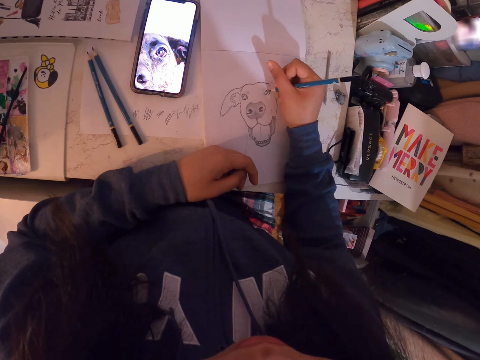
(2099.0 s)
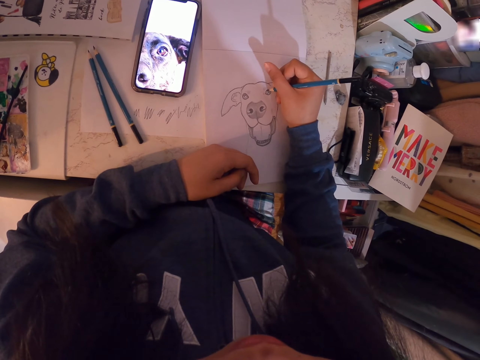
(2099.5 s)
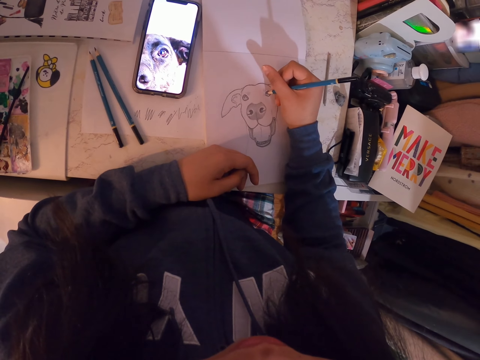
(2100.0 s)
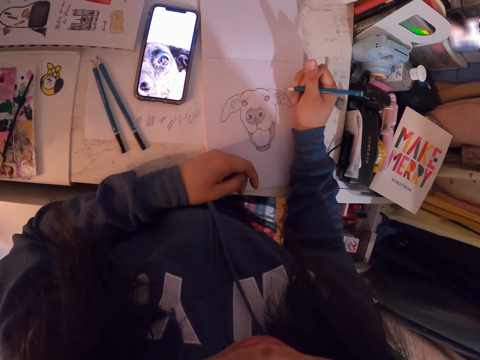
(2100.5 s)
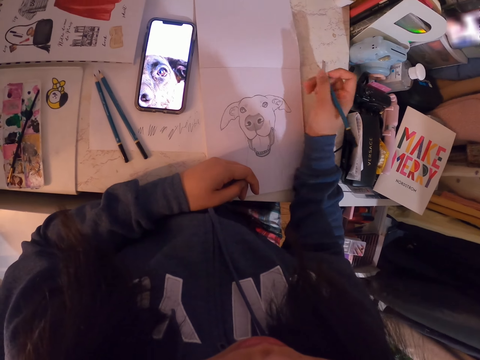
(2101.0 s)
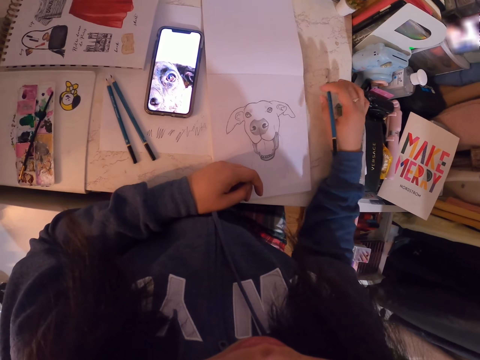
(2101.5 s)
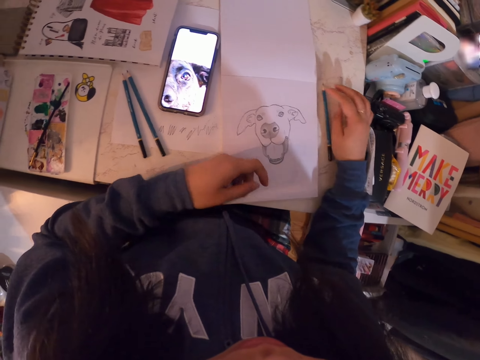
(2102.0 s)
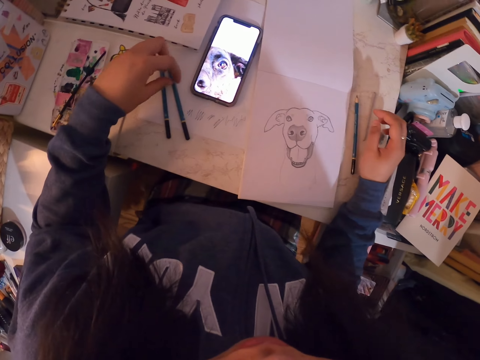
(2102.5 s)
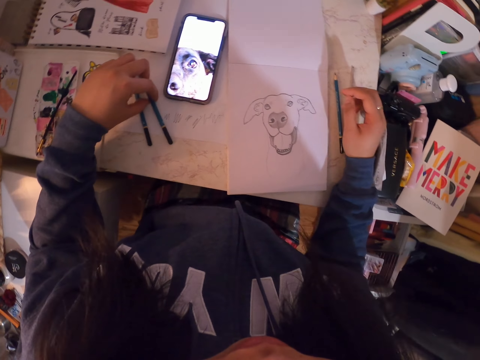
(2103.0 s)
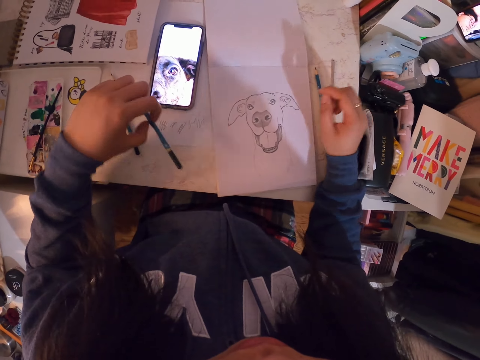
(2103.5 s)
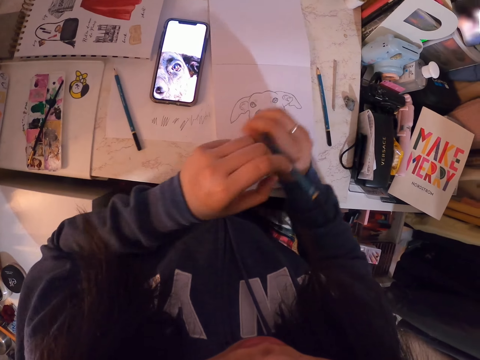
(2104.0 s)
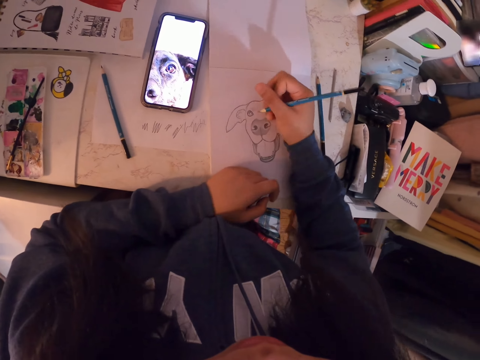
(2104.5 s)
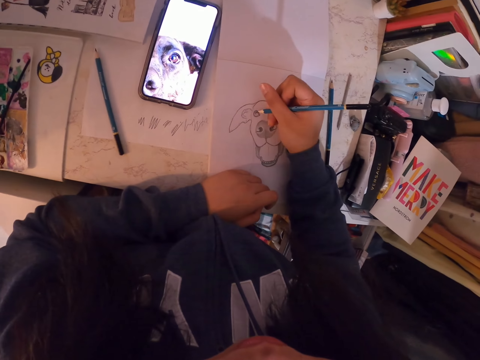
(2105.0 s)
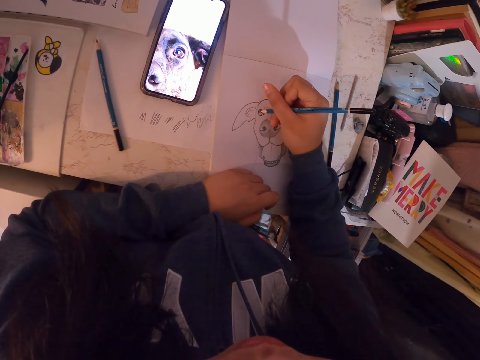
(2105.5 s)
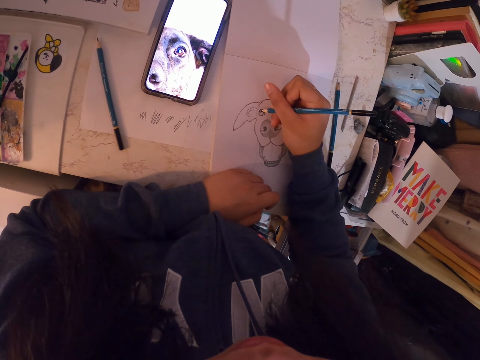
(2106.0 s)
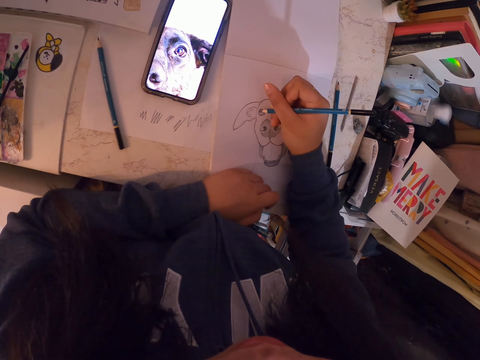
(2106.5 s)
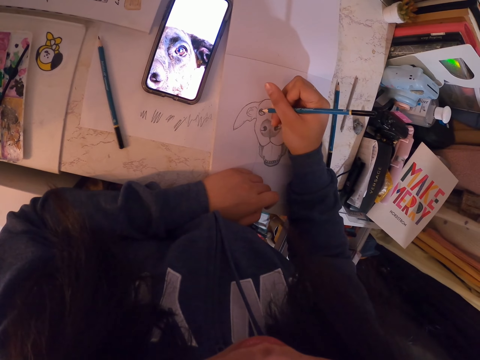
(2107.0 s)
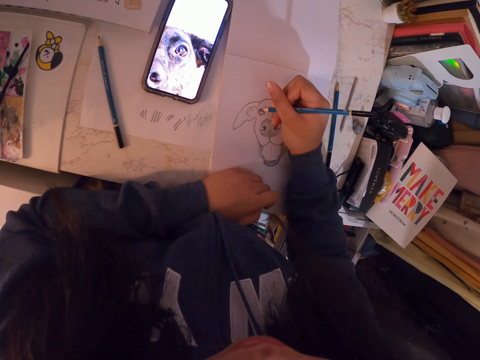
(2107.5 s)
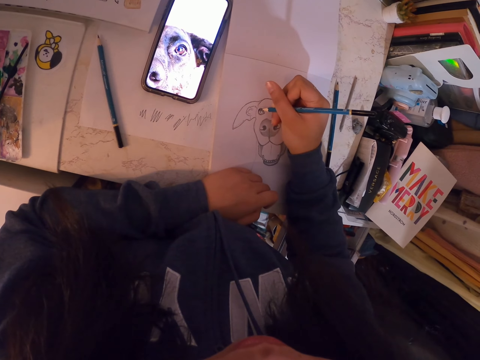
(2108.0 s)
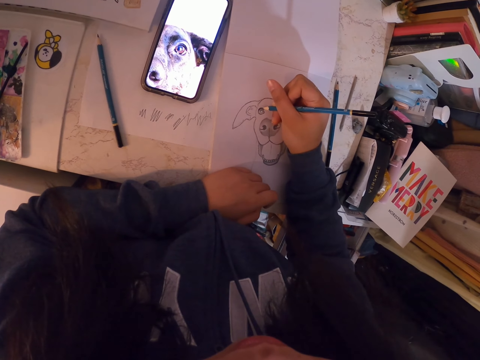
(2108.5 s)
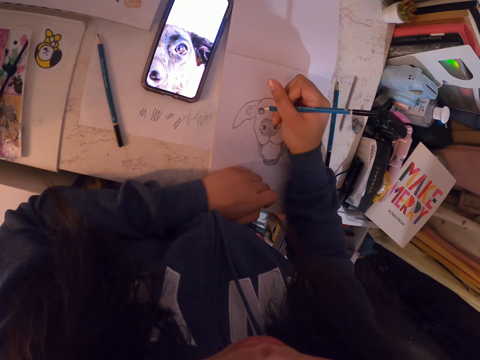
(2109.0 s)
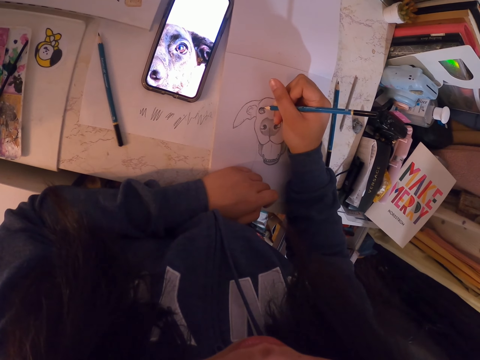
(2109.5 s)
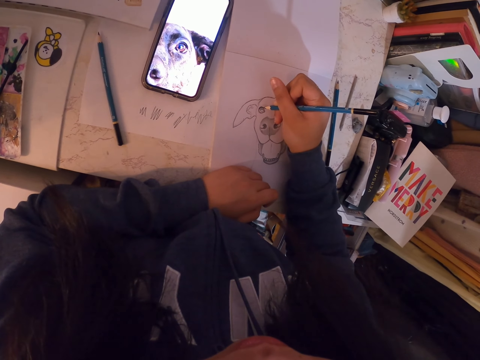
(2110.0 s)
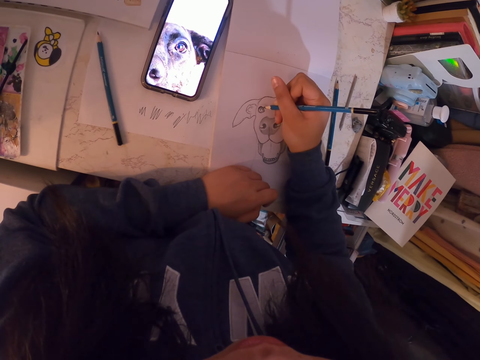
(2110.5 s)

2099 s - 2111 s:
The camera wearer stares at the image. They place the pencil down, pick up a pencil, and hold the pencil with the left hand. They draw the image on a paper.

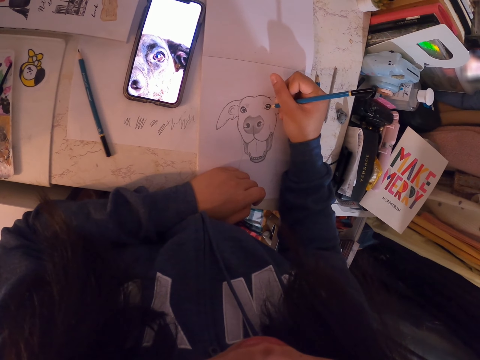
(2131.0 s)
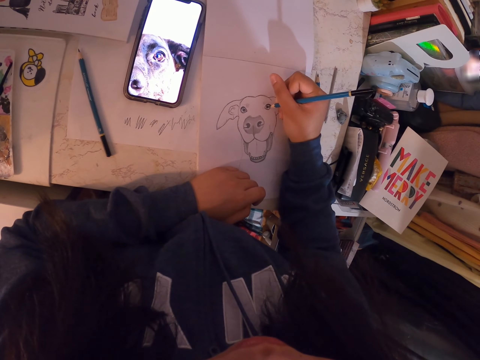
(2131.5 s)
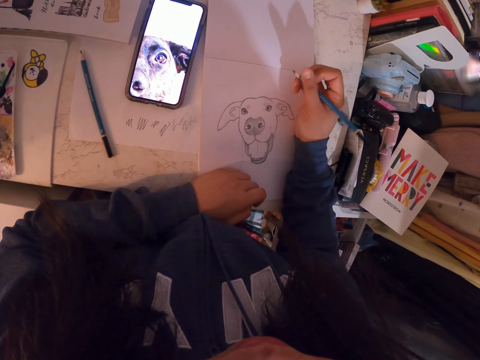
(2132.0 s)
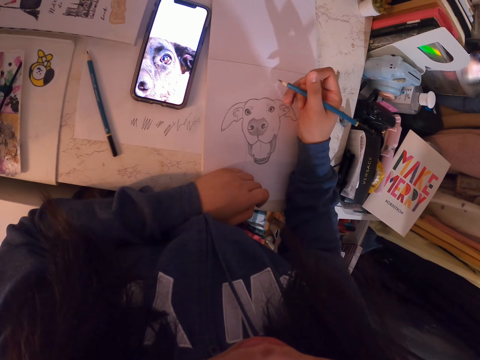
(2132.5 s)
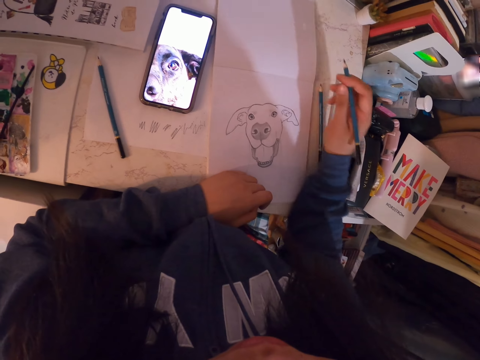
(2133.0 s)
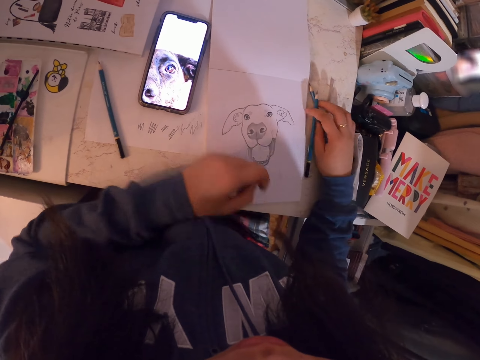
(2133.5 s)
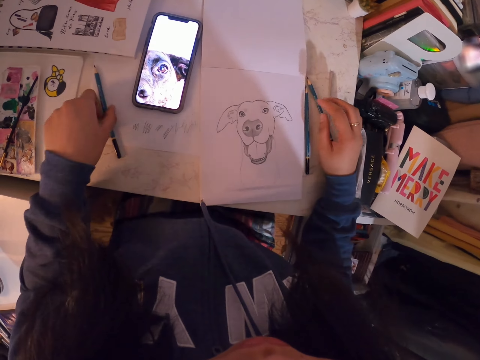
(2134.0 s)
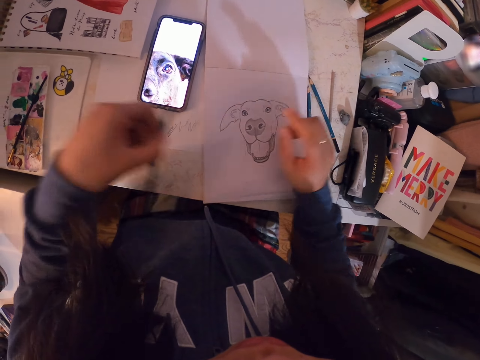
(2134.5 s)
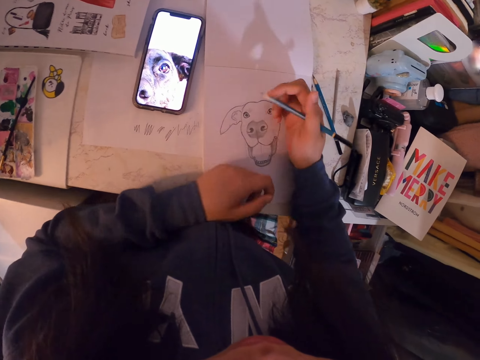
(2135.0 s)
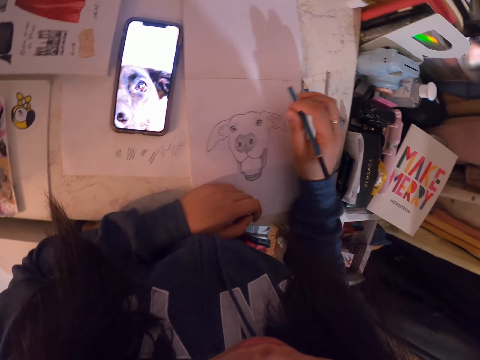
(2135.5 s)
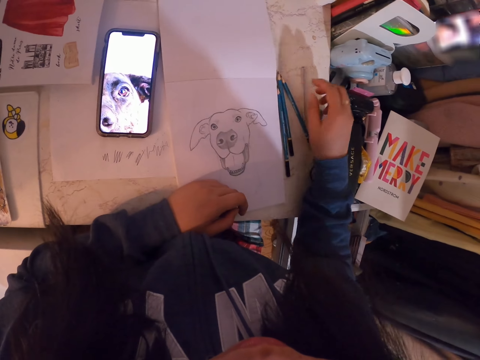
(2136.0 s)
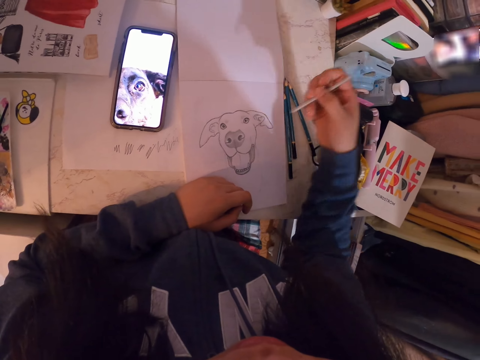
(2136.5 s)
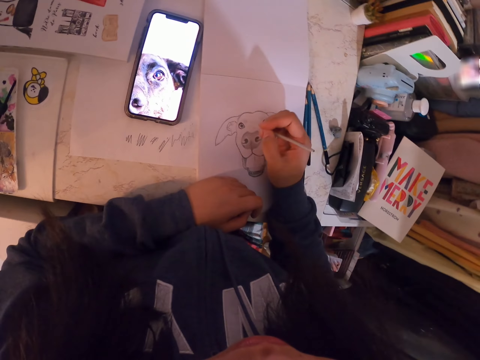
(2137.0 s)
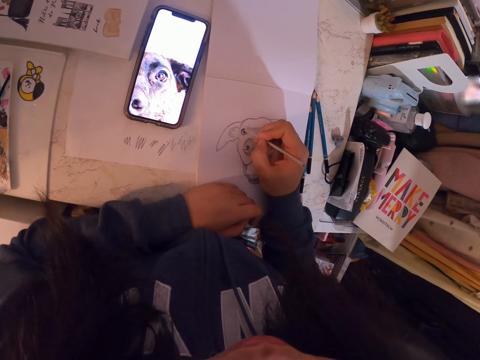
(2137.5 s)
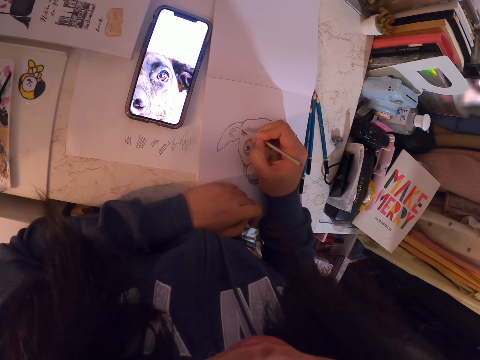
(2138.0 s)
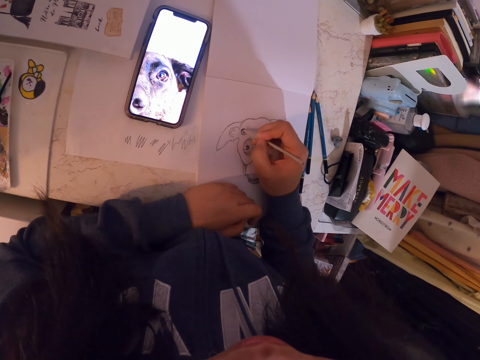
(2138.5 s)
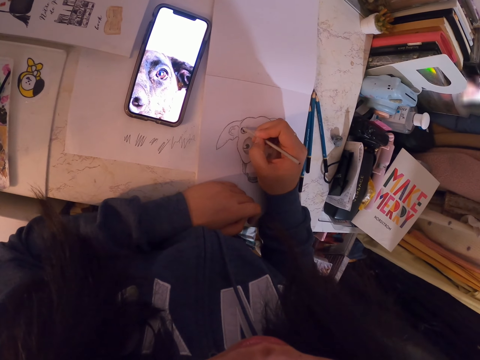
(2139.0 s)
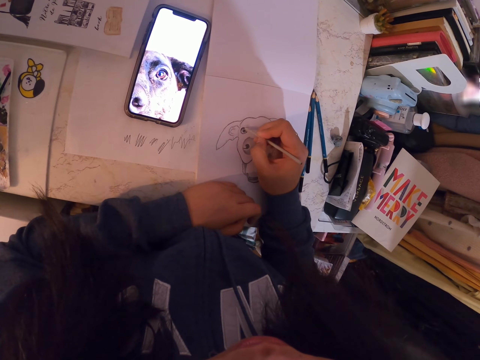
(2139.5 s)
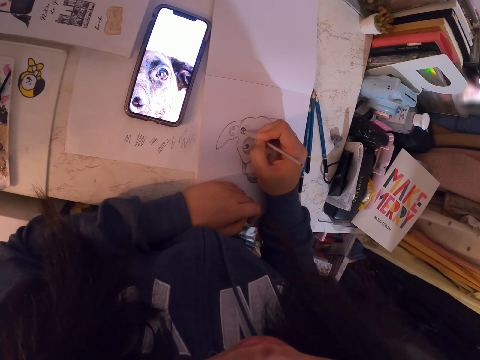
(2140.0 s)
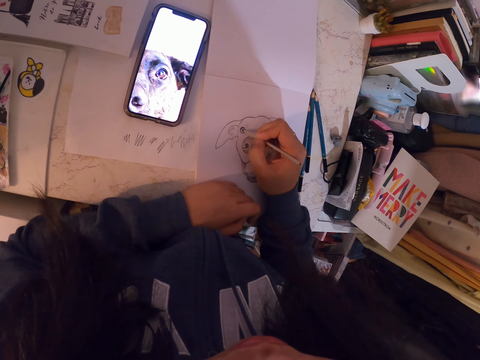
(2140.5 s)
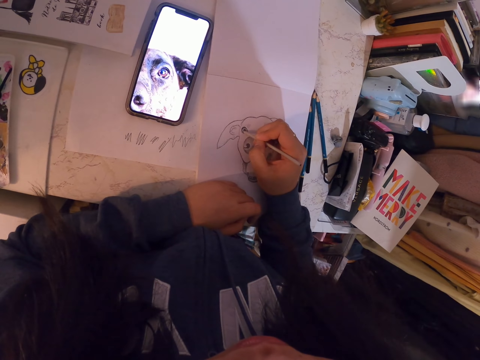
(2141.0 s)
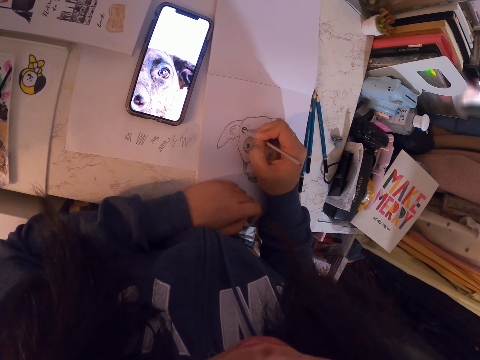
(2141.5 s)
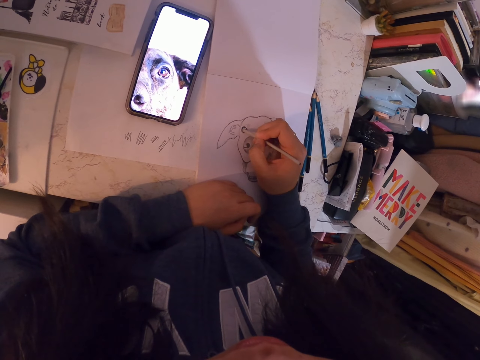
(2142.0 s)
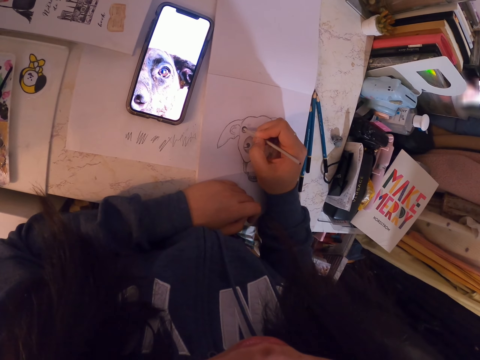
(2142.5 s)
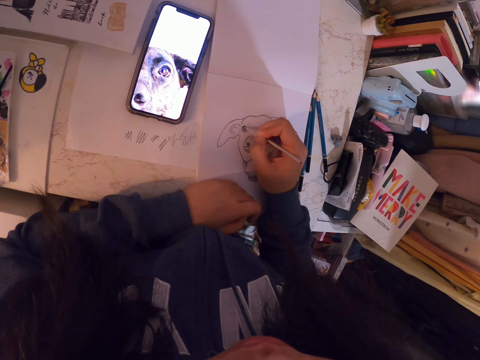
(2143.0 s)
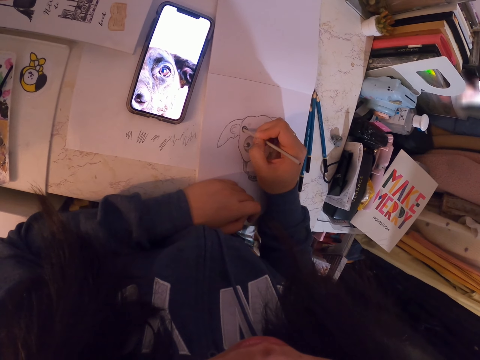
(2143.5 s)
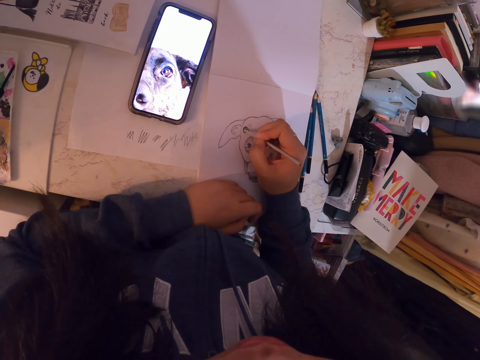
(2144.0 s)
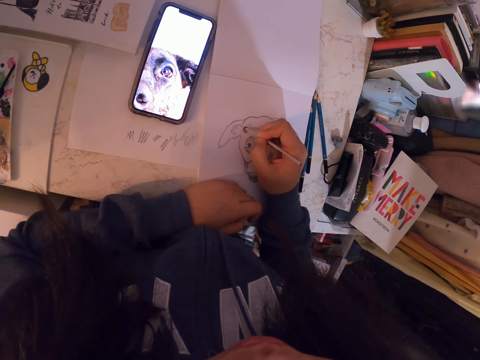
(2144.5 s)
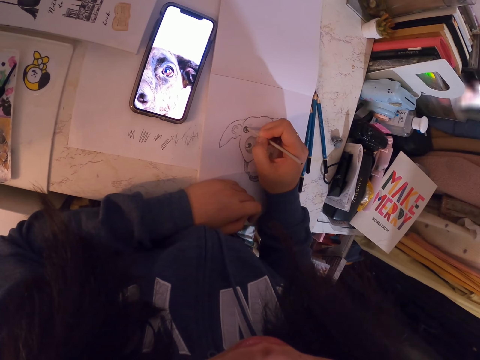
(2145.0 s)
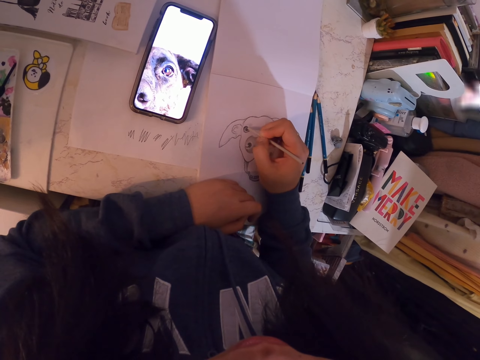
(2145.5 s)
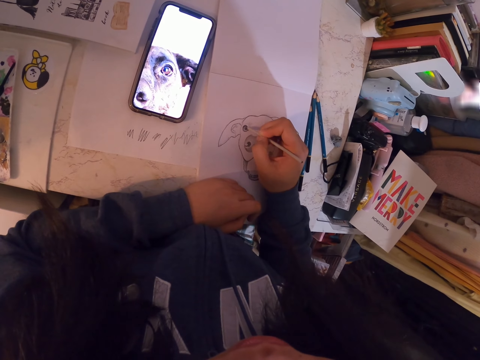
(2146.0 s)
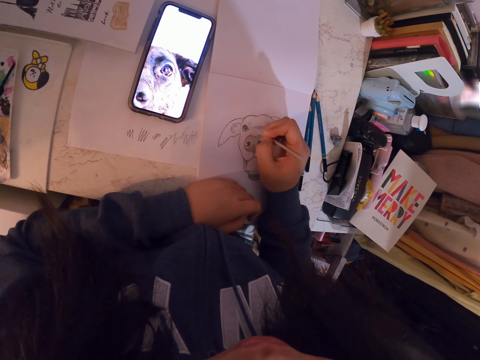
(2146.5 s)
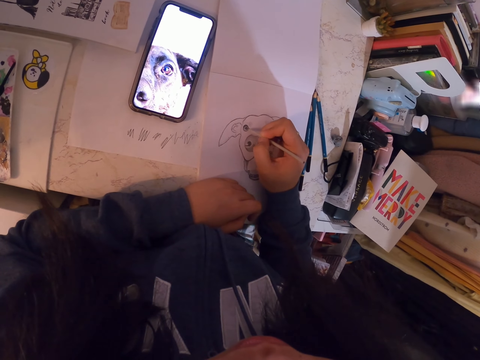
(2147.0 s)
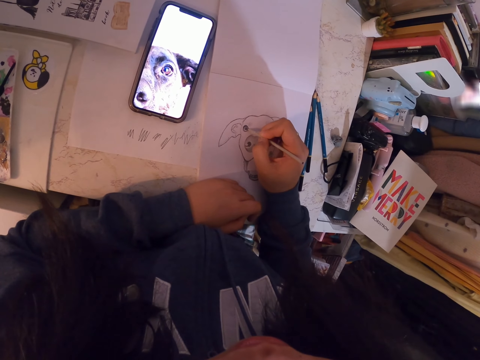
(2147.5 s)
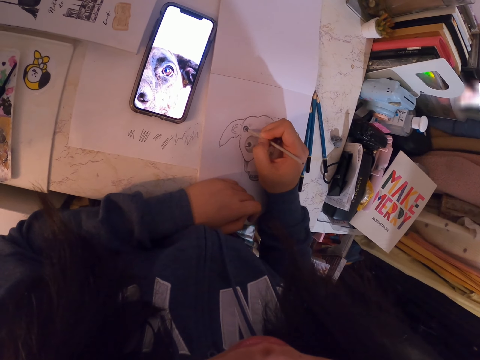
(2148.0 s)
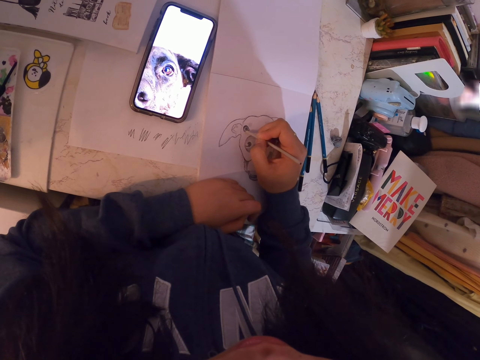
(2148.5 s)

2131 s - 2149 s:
The camera wearer stares at the image. They place the pencil down and pick up a pencil. They place the pencil down, pick up a small pencil, and draw the image on a paper.
